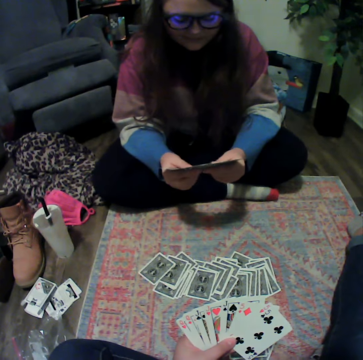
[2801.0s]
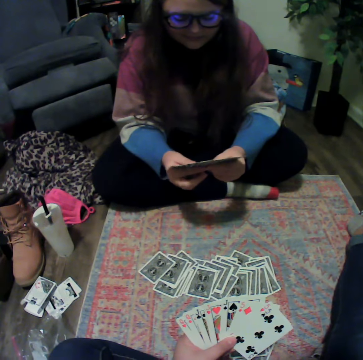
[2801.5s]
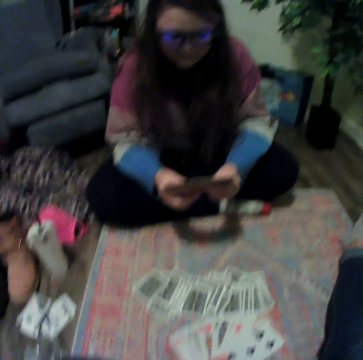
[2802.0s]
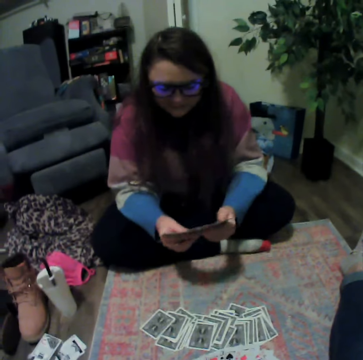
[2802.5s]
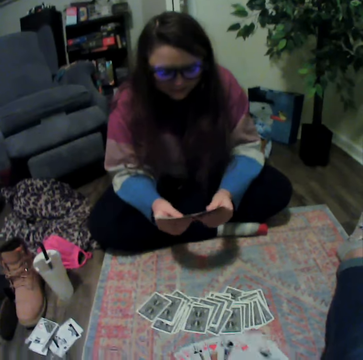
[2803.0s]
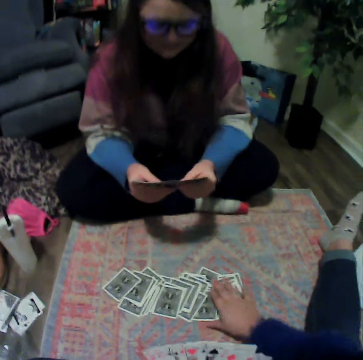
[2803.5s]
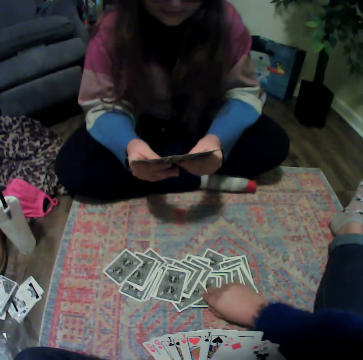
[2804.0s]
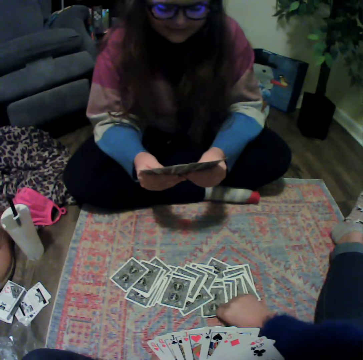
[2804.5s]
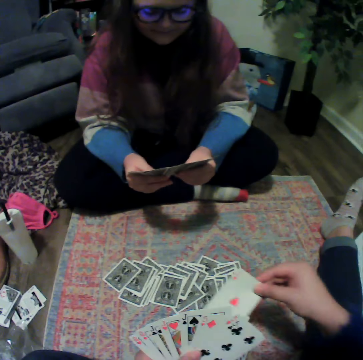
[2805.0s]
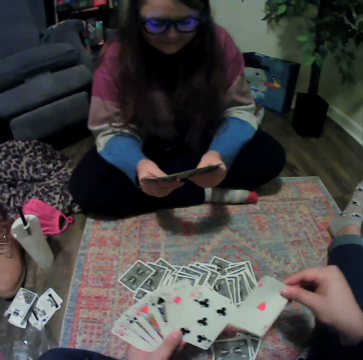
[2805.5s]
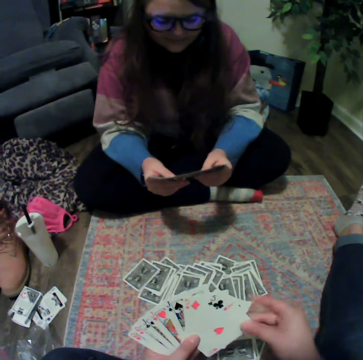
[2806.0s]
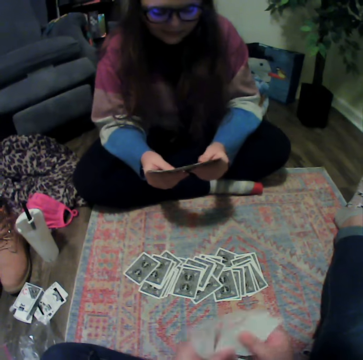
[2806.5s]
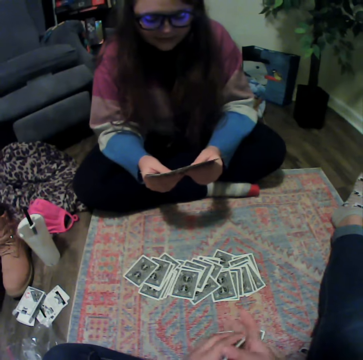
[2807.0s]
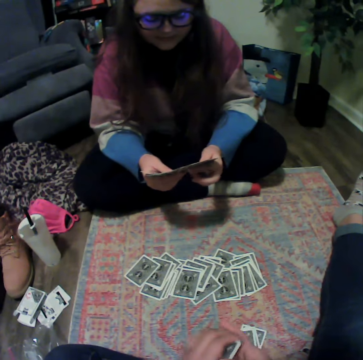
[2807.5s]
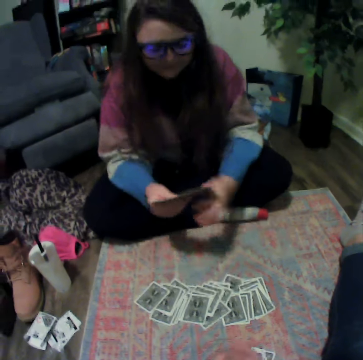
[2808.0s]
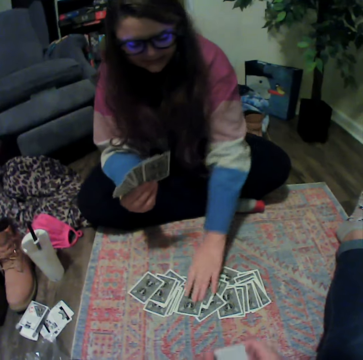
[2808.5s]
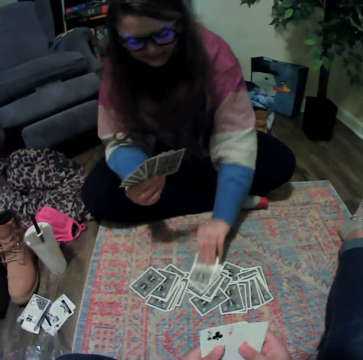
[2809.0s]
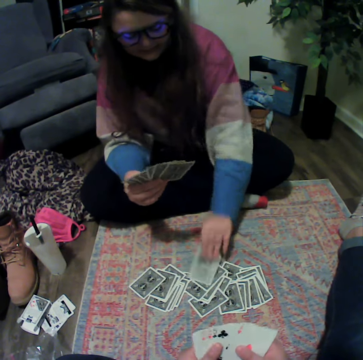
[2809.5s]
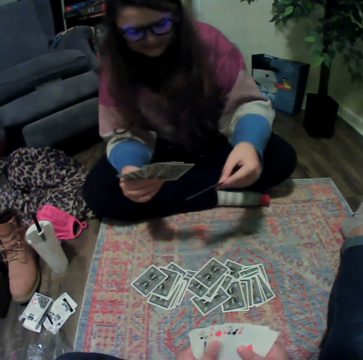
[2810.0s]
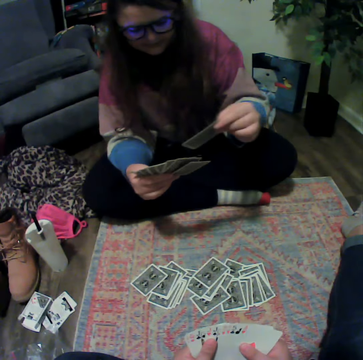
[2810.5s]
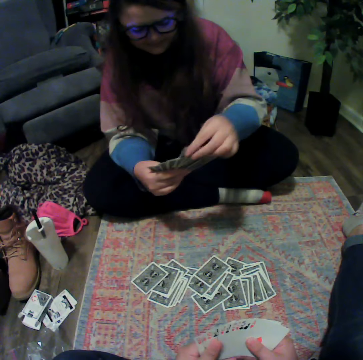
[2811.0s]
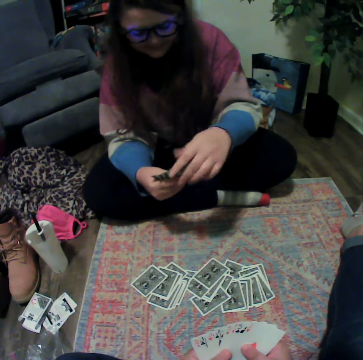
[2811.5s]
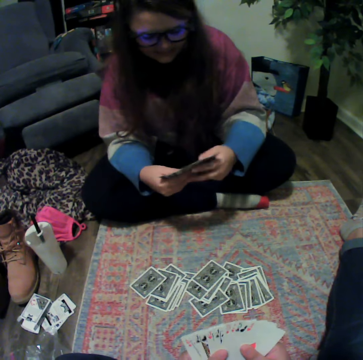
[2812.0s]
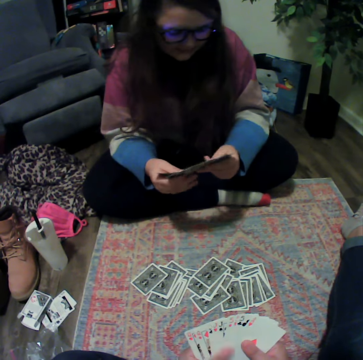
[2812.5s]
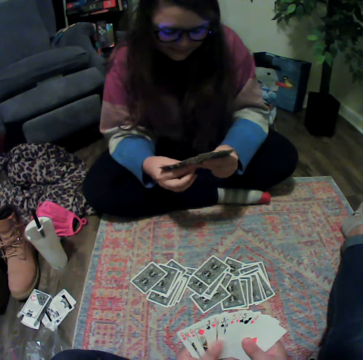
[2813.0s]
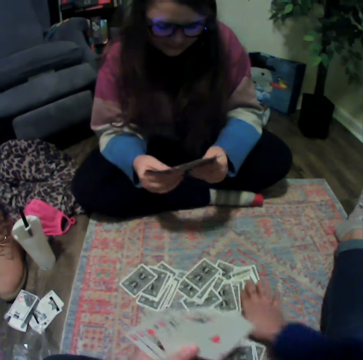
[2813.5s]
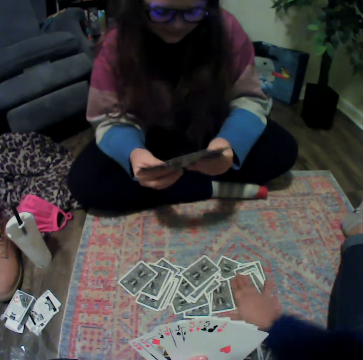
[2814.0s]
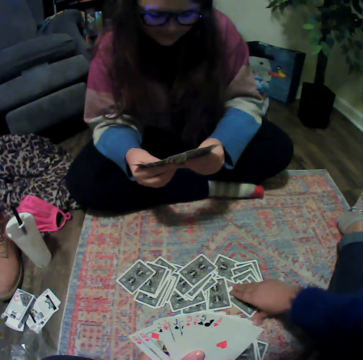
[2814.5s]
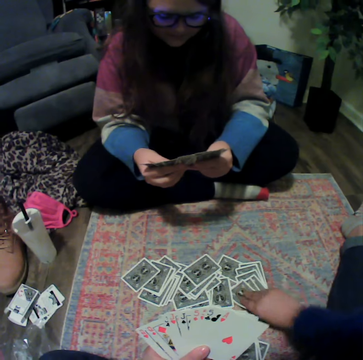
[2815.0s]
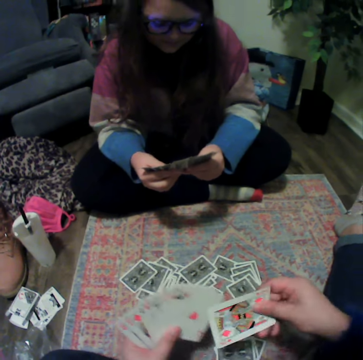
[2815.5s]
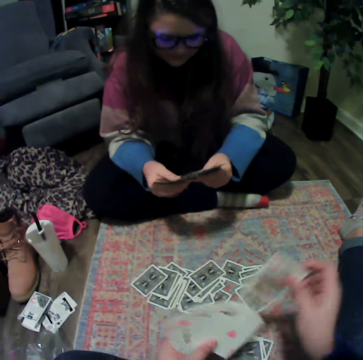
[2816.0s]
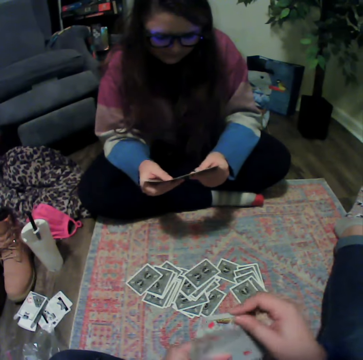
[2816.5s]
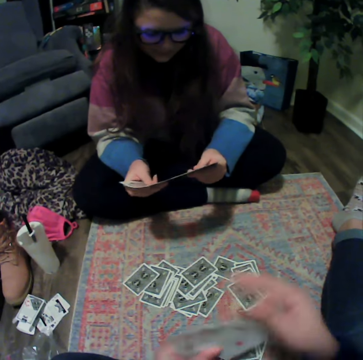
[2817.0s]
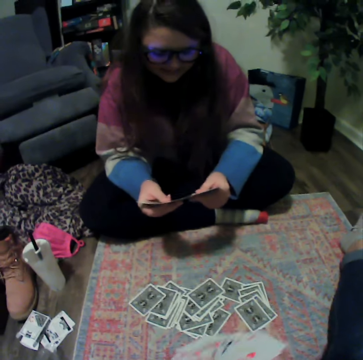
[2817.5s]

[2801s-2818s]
The camera wearer picks up a card from the floor. A woman picks up a card from the floor. The camera wearer picks up a card from the floor.

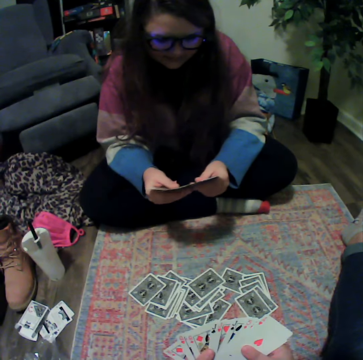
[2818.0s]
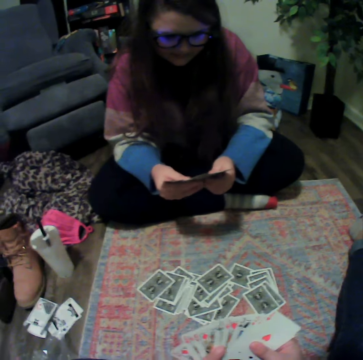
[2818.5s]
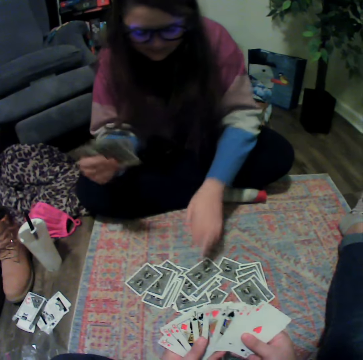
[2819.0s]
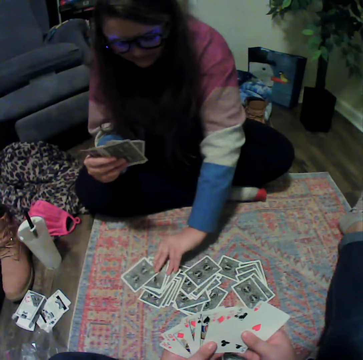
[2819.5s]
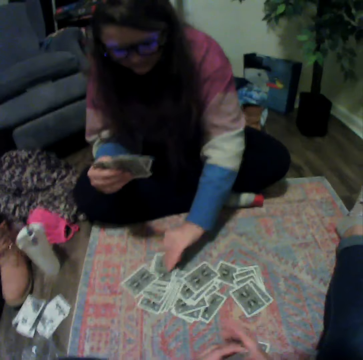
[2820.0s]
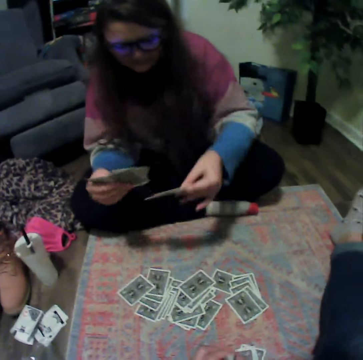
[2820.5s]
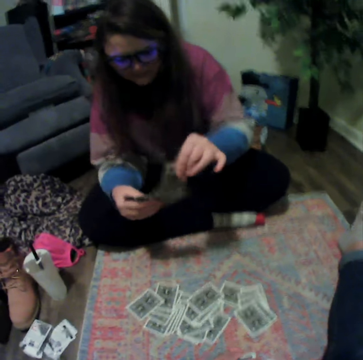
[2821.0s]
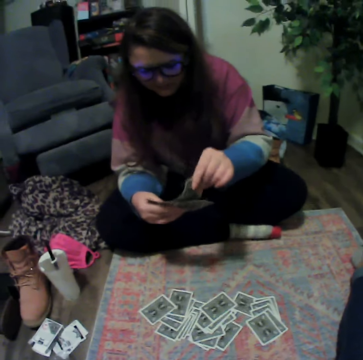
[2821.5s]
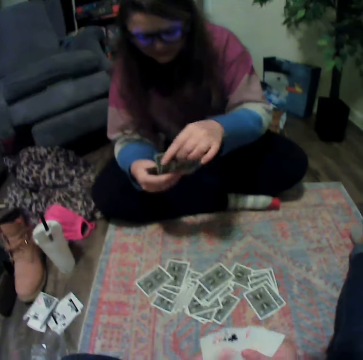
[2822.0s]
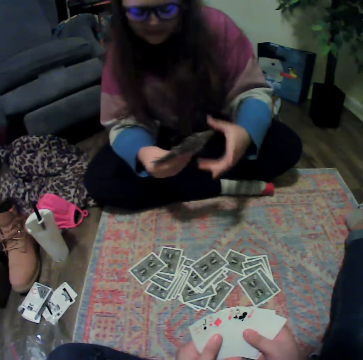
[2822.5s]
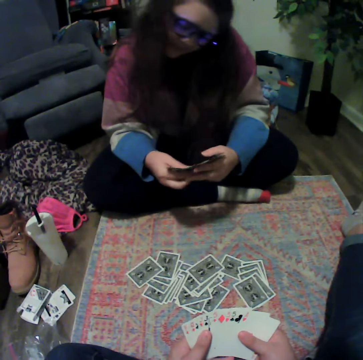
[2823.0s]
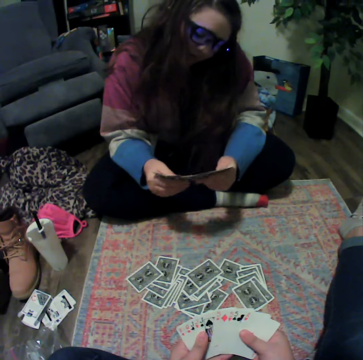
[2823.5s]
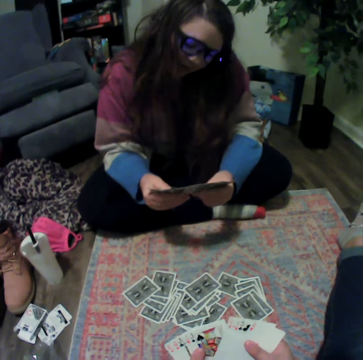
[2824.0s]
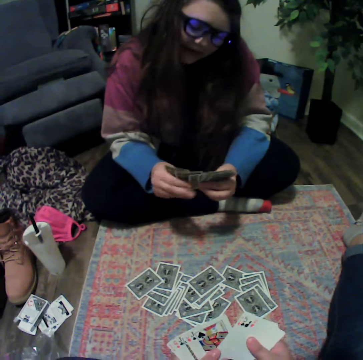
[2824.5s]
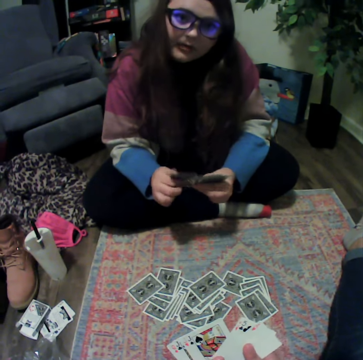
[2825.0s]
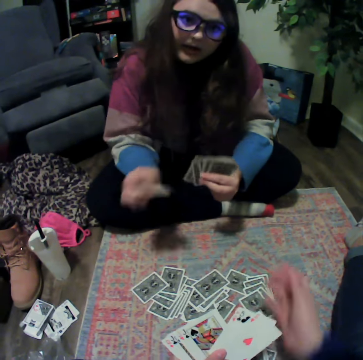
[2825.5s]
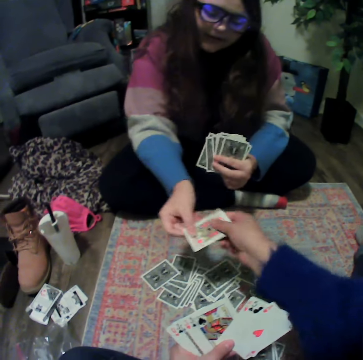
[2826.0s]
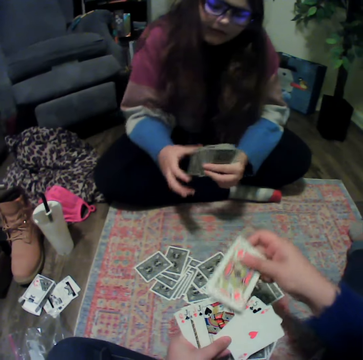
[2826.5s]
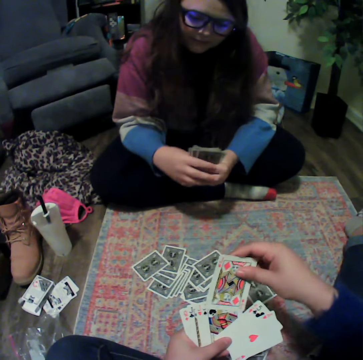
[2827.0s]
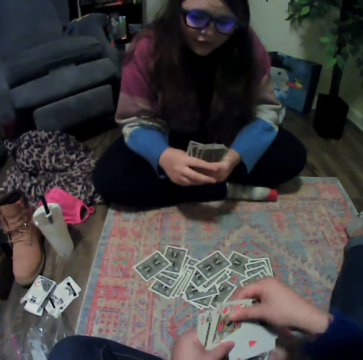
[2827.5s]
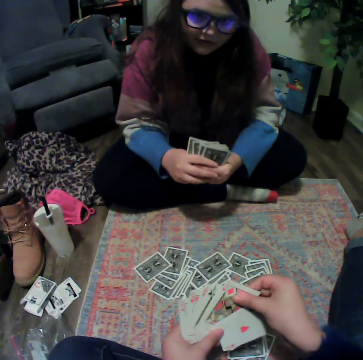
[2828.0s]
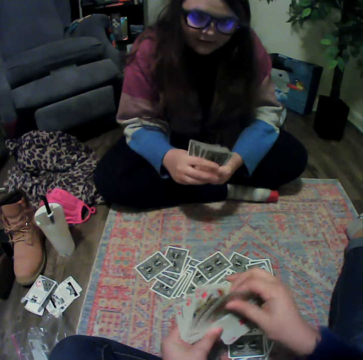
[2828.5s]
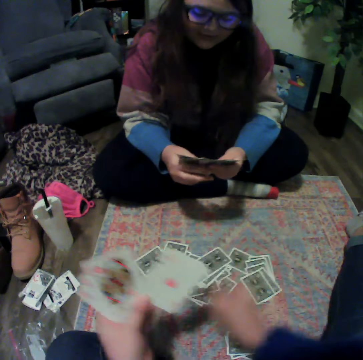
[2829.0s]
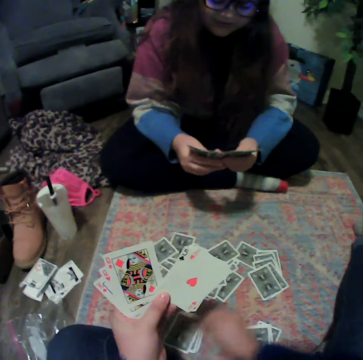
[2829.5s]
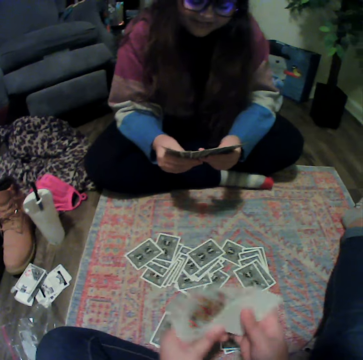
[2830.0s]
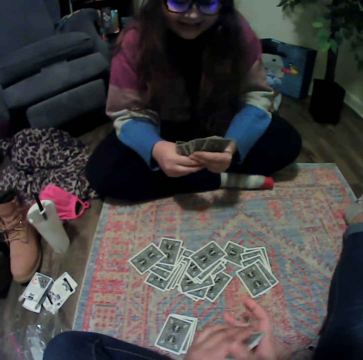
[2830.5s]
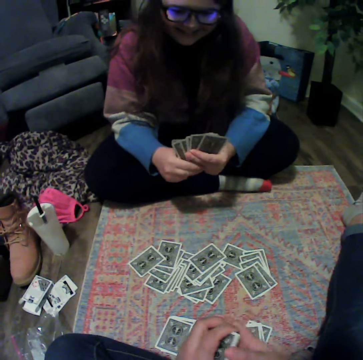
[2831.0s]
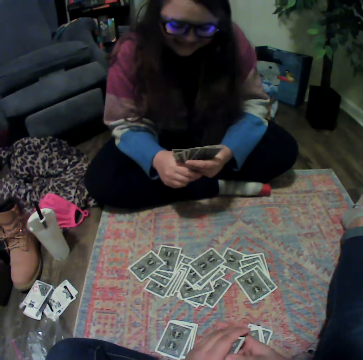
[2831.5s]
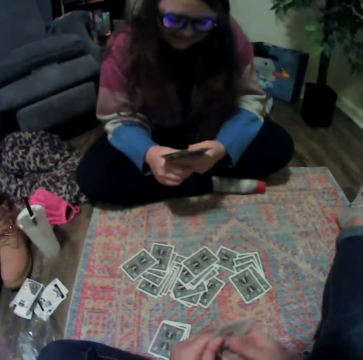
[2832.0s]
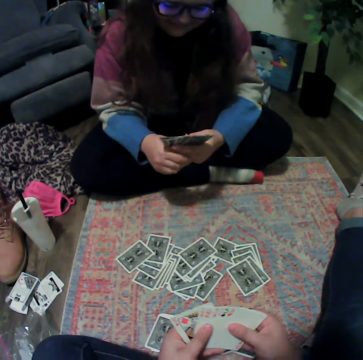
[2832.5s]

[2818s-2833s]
A woman picks up a card from the floor. The woman gives the camera wearer a card. The camera wearer places the cards on the floor.

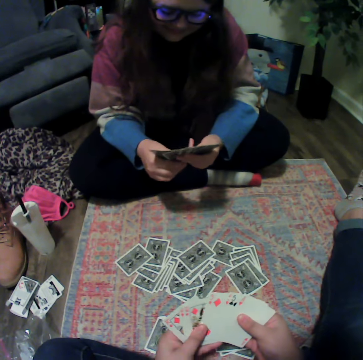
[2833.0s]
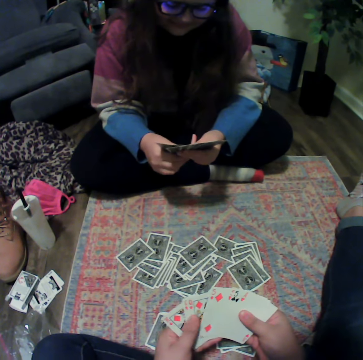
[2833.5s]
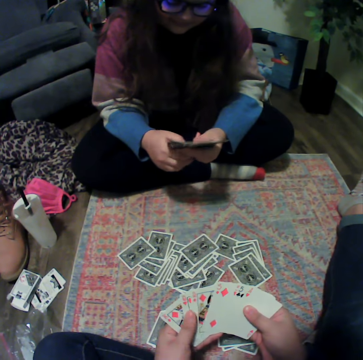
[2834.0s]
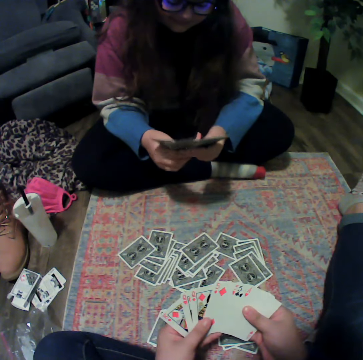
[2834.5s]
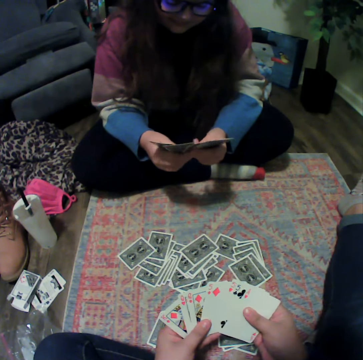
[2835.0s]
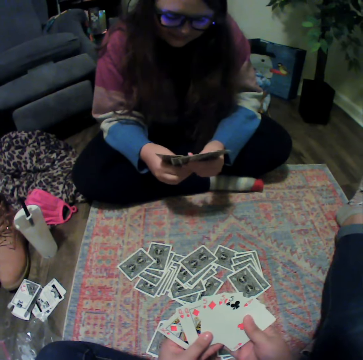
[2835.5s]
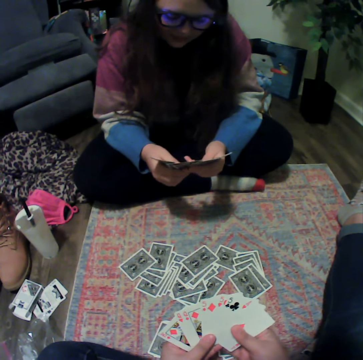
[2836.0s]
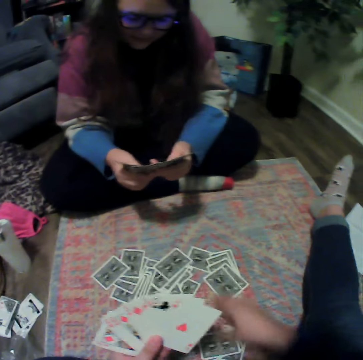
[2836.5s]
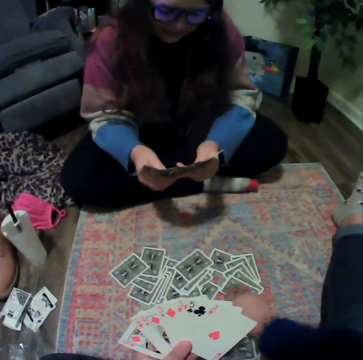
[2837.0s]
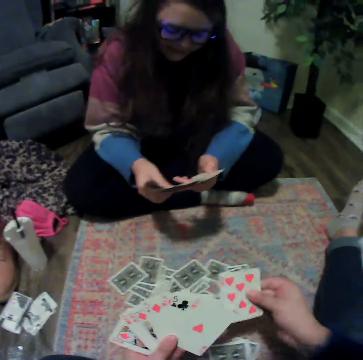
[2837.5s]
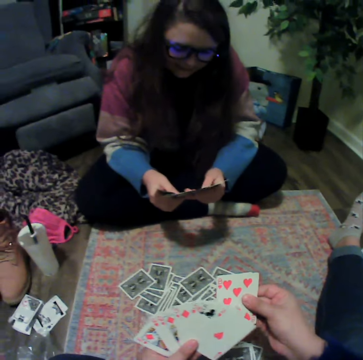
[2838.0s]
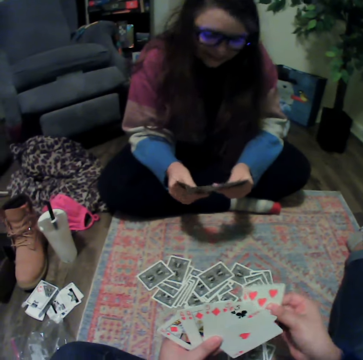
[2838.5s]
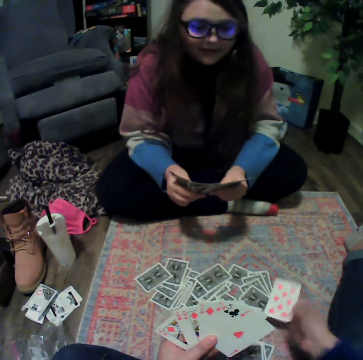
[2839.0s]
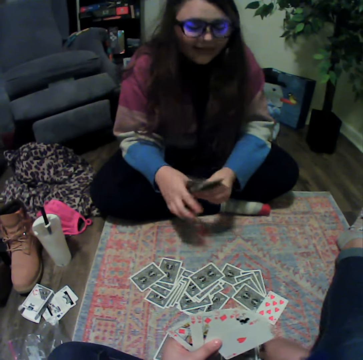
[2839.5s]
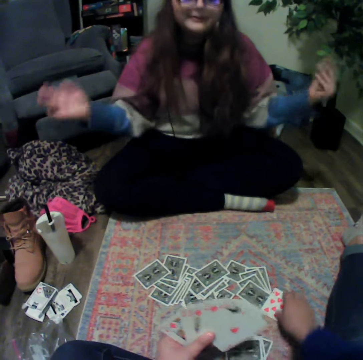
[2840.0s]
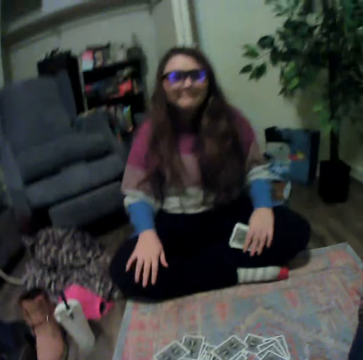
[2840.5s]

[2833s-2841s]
The camera wearer touches playing cards. They pick up a card from the floor and throw the card on the floor.
